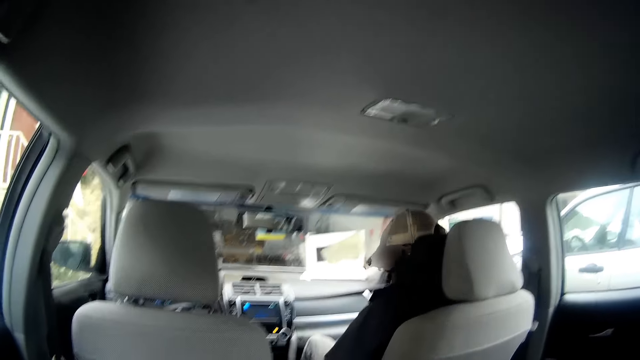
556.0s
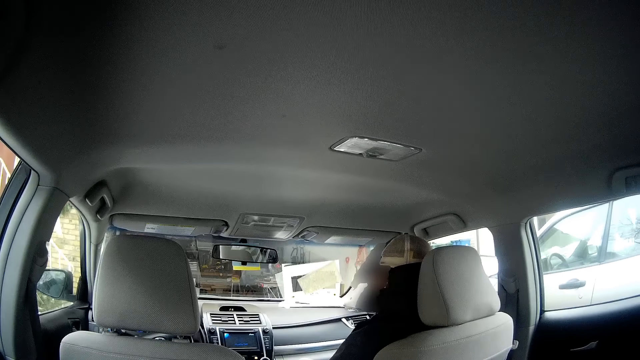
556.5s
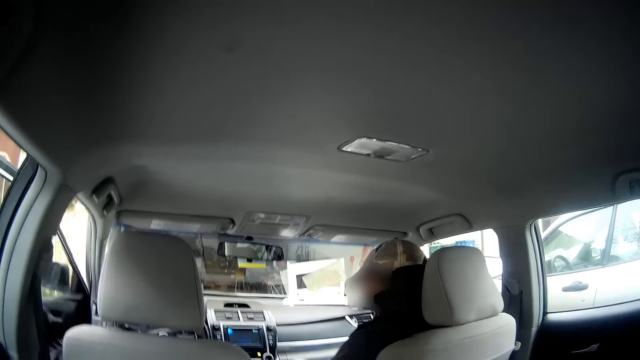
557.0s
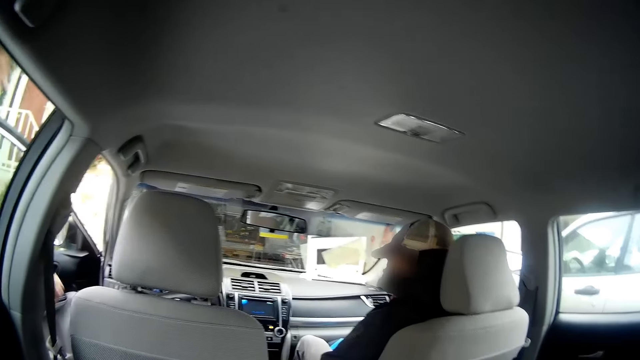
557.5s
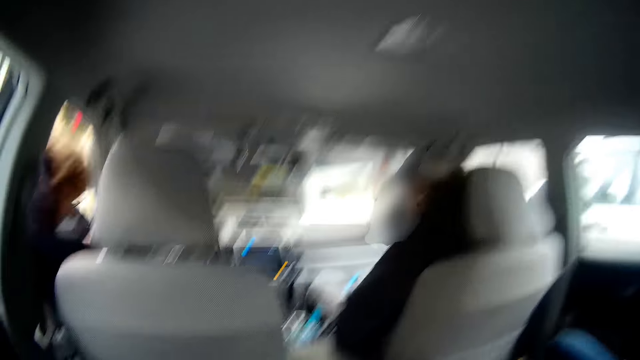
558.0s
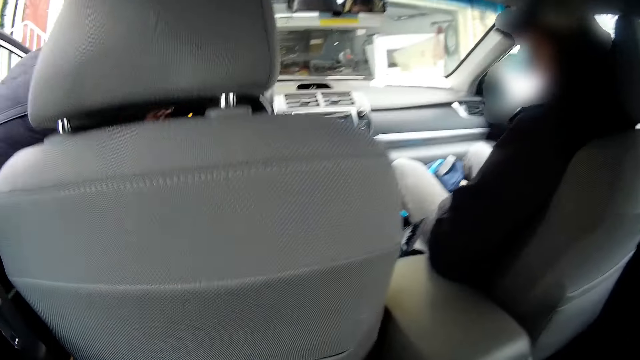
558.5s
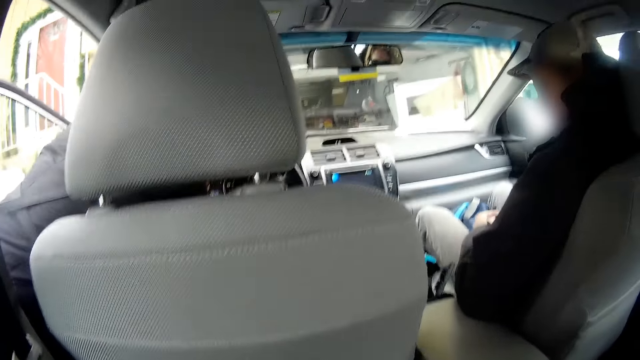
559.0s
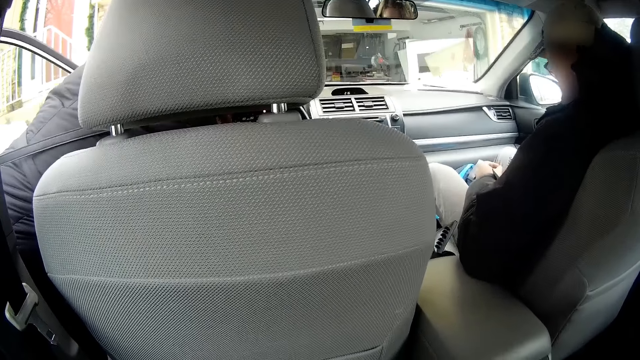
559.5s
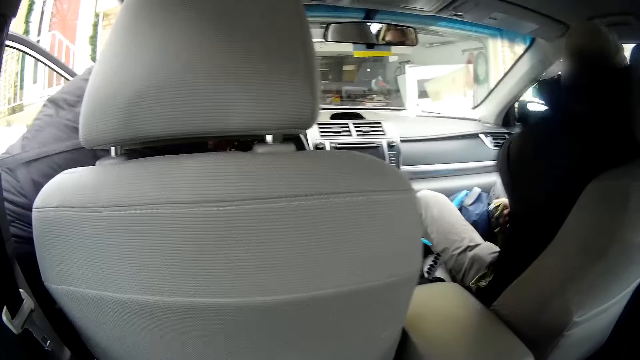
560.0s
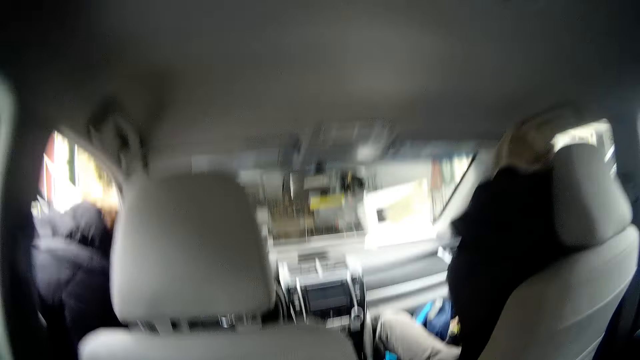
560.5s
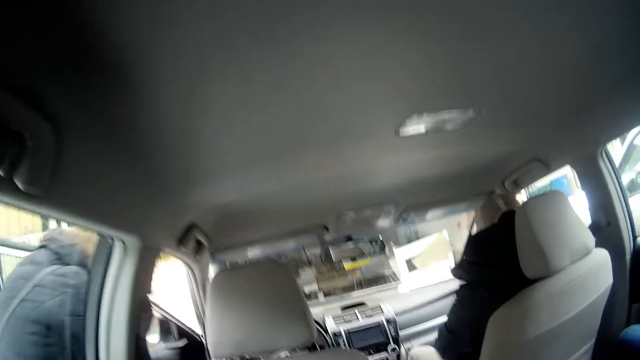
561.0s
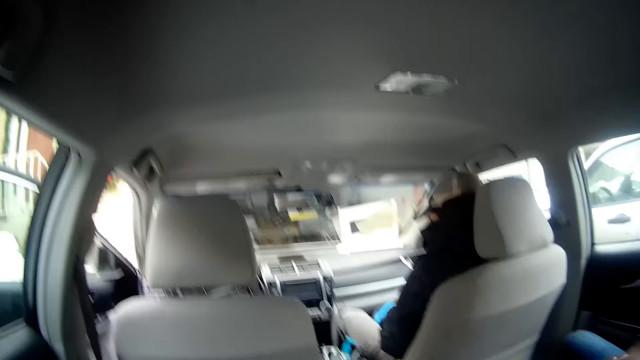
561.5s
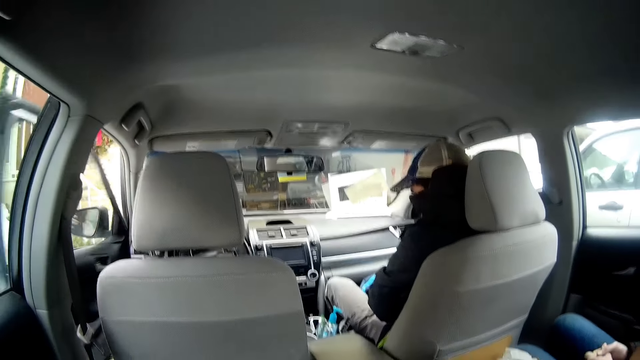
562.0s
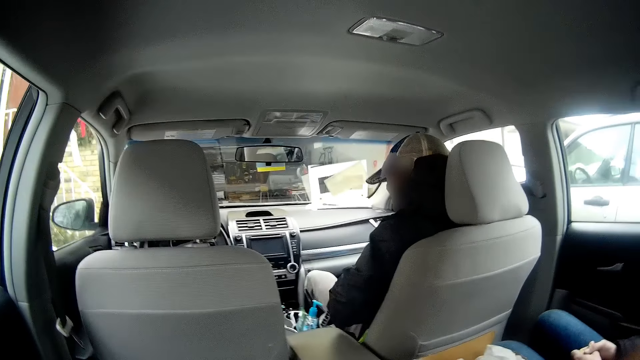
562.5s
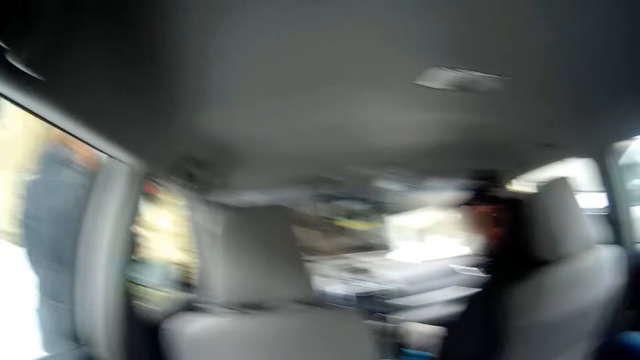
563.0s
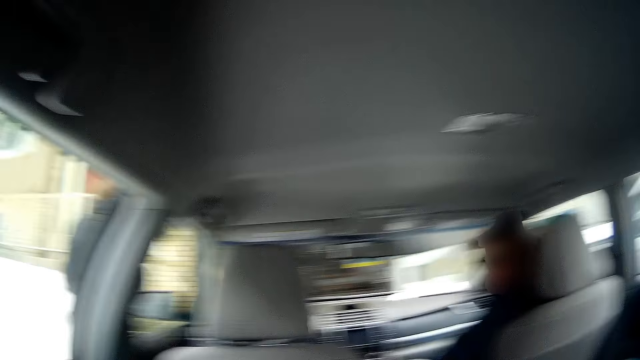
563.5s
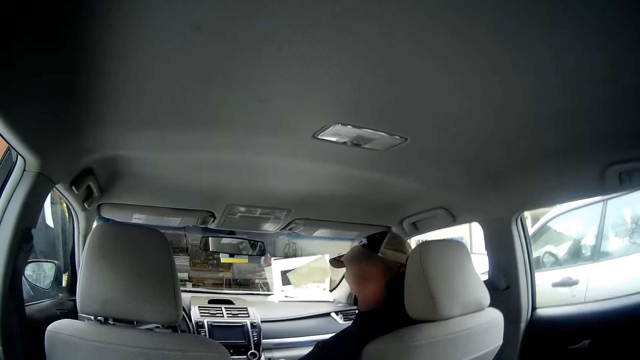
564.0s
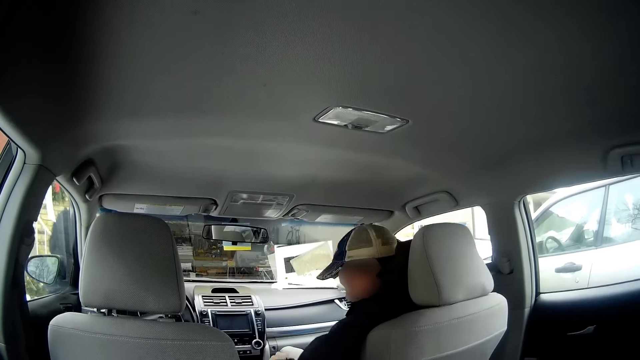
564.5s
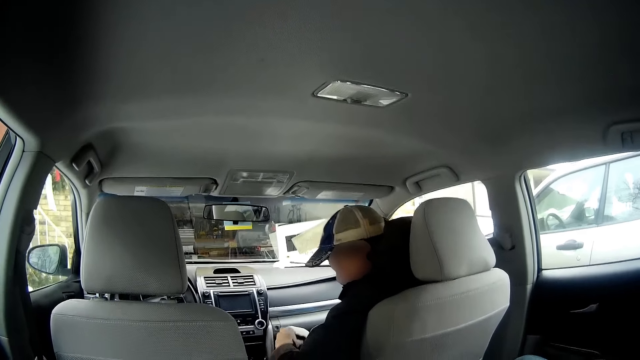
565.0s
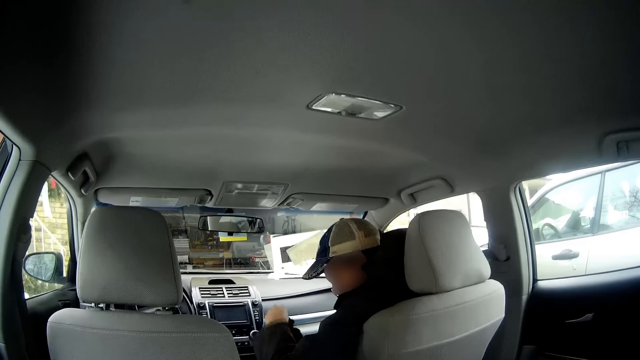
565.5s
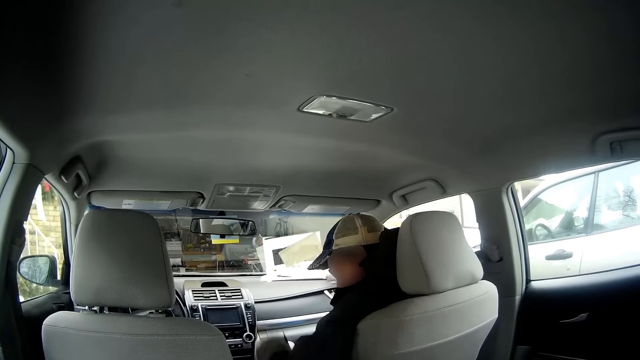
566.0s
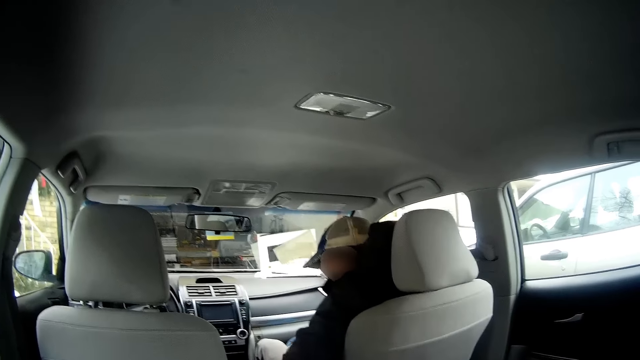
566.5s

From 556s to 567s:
The woman opens the car door and bends in the car. The man uses his seatbelt. The woman closes the car door and walks away from the car. The man looks at the back.

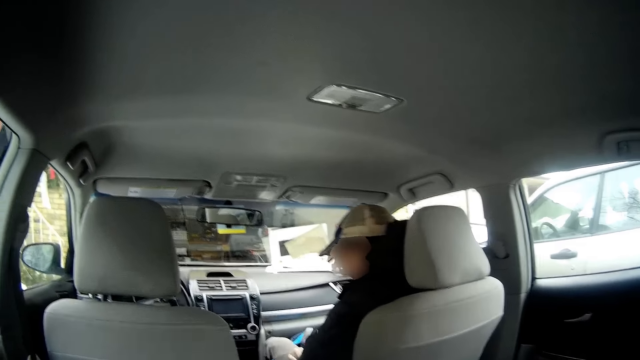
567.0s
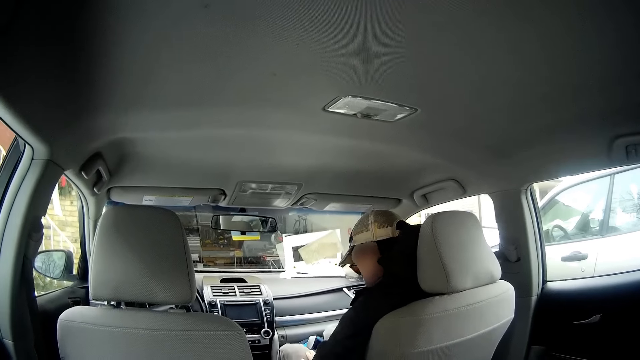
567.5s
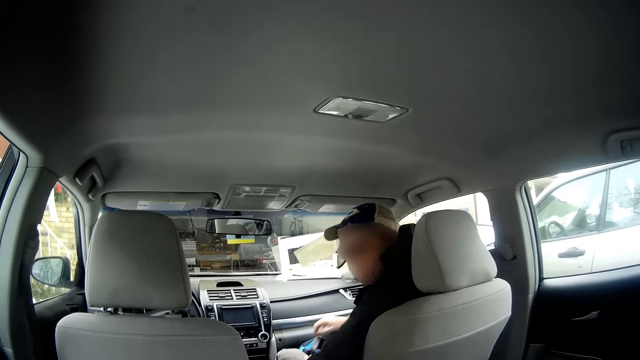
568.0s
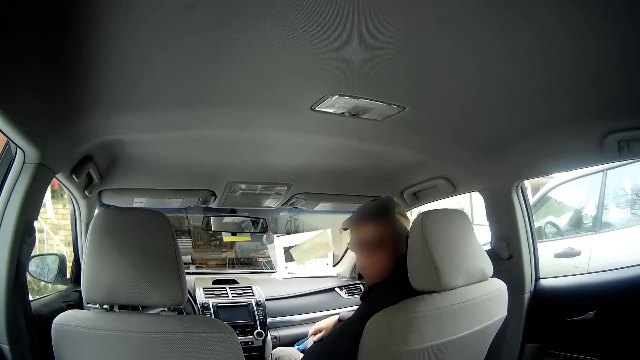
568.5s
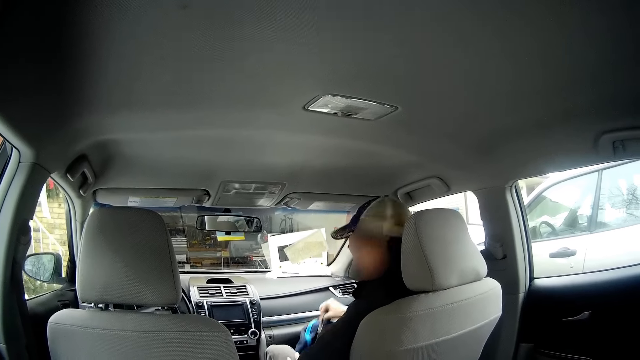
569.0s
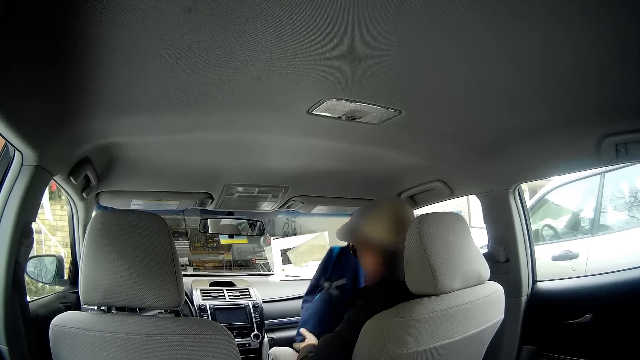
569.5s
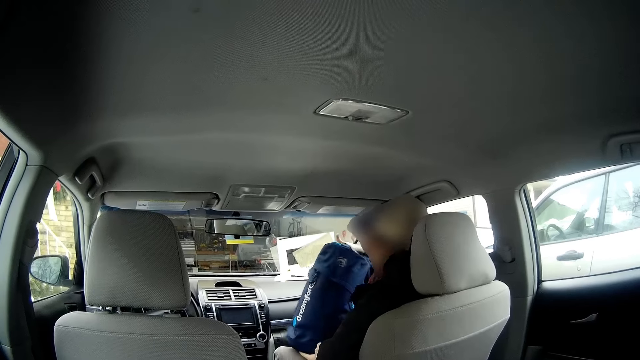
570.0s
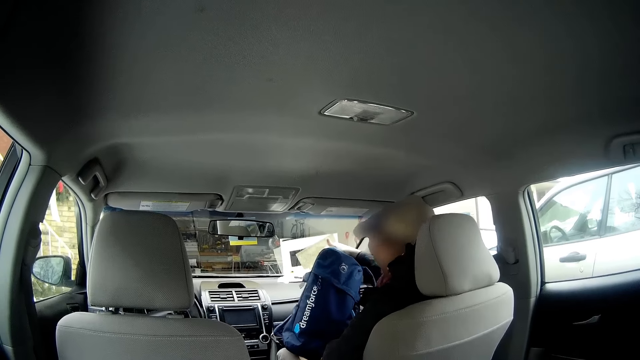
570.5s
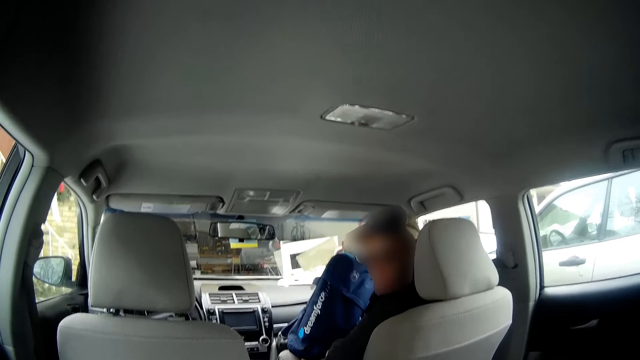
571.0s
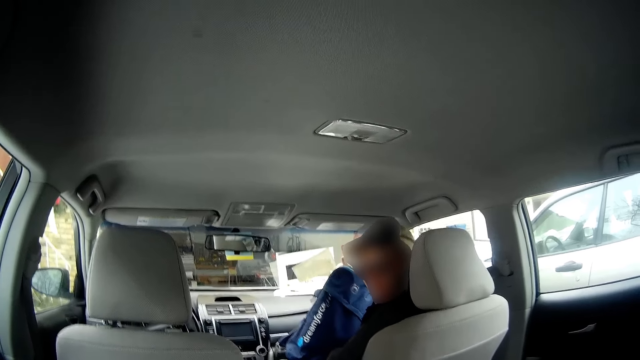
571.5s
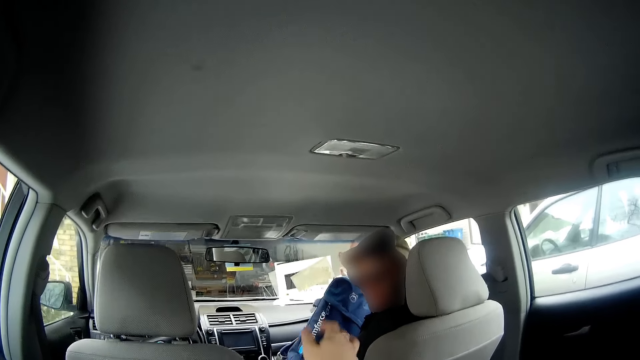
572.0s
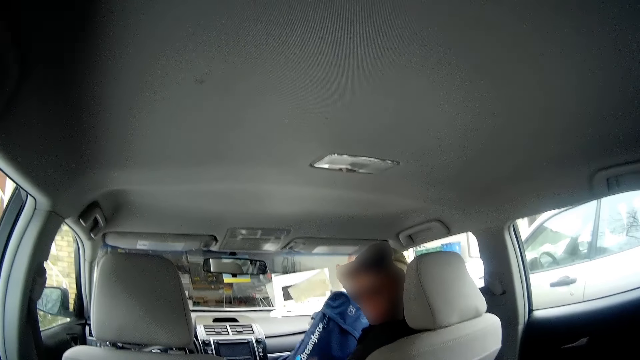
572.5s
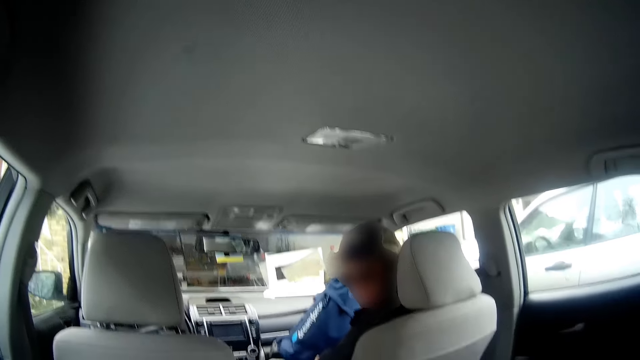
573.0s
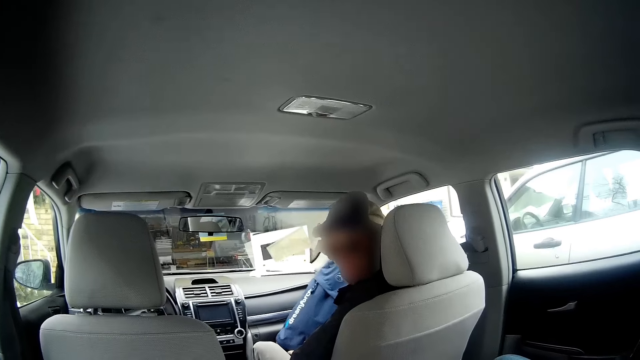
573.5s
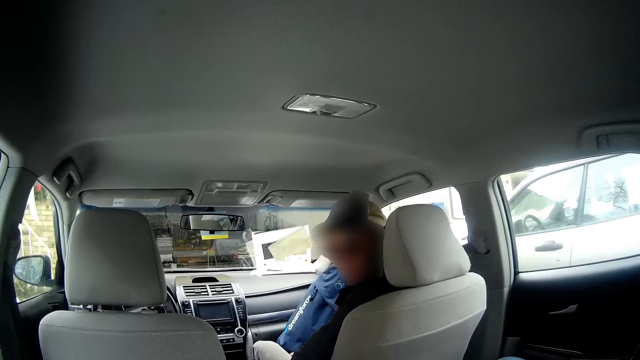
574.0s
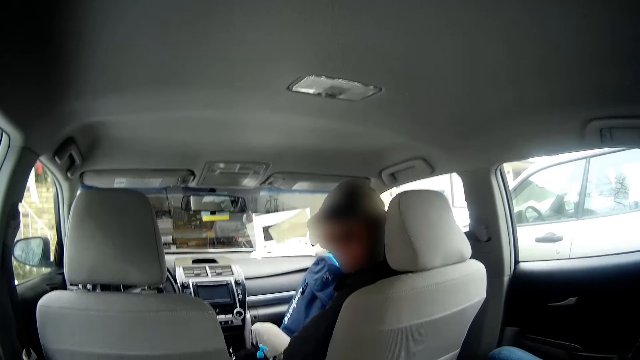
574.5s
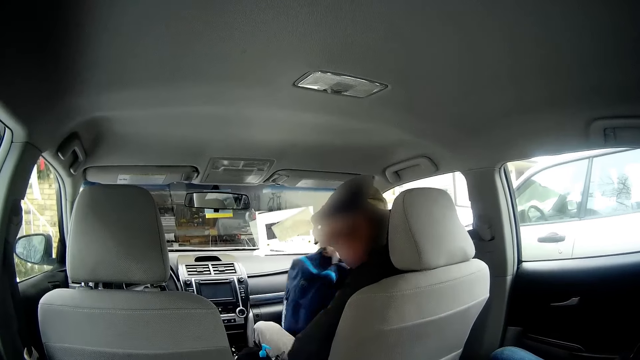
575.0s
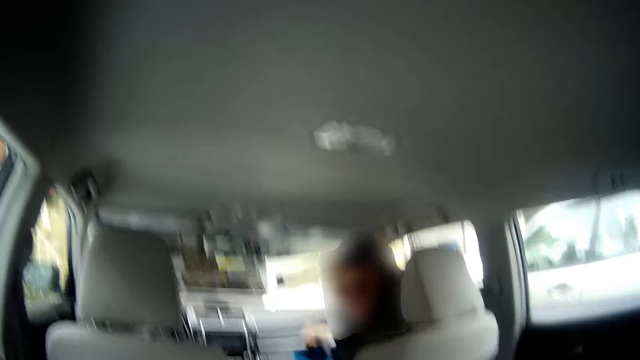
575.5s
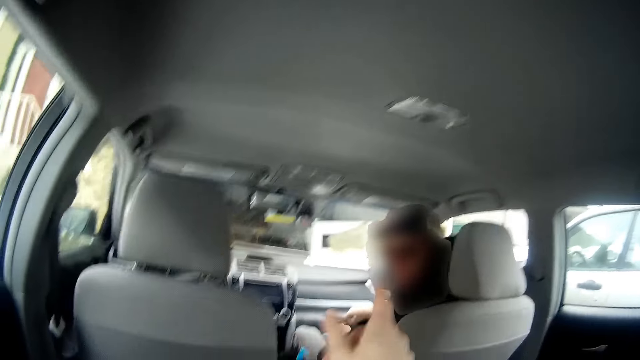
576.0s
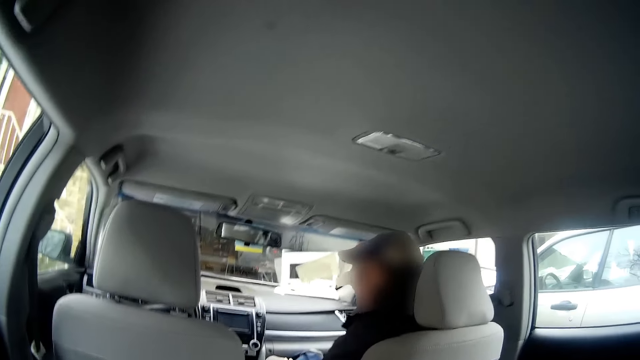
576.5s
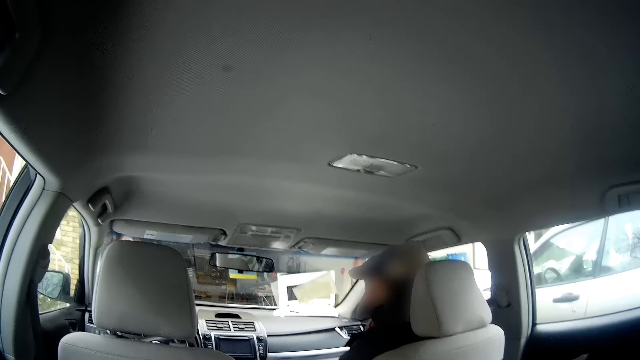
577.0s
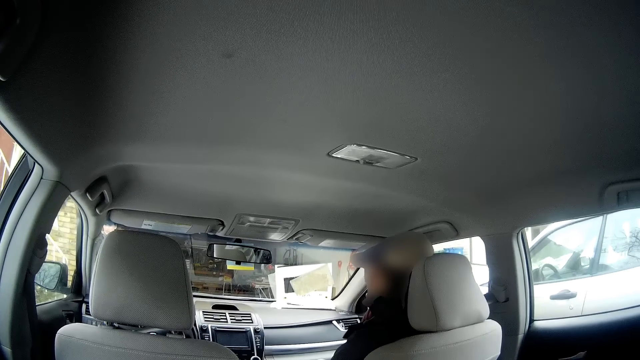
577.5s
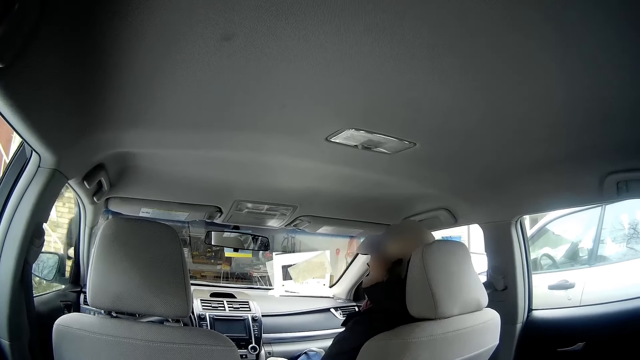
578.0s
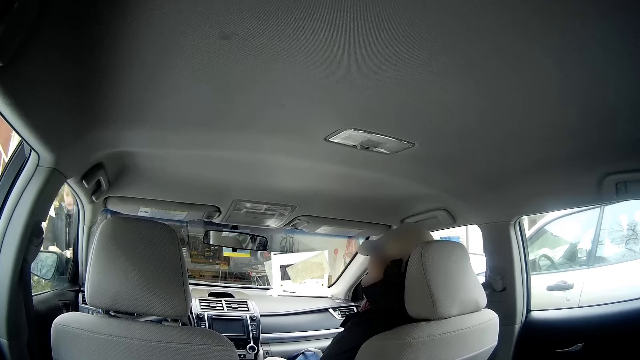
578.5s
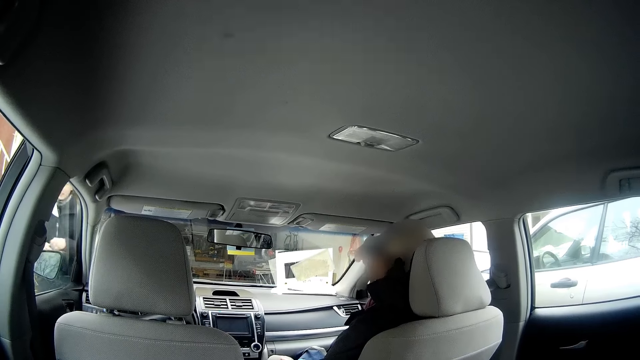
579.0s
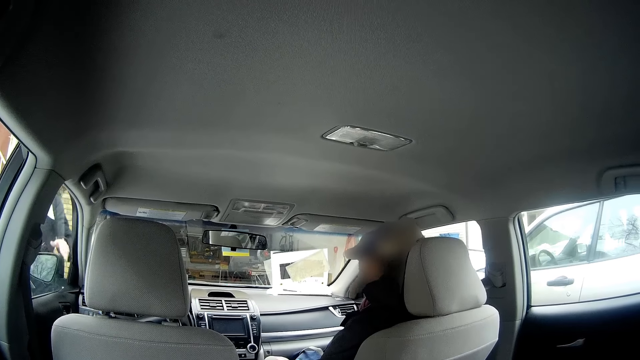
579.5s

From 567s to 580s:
The man interacts with the camera wearer. The man lifts up a bag, holds the bag, and looks at the back. The man drops the bag on the floor and holds the bag. The woman walks towards the car.
